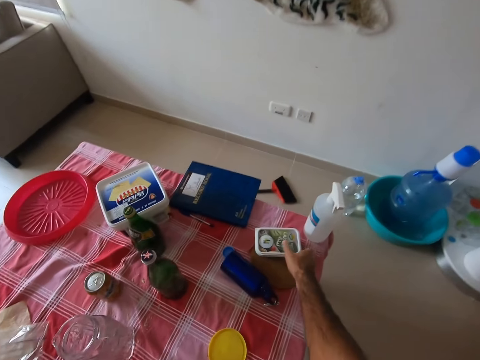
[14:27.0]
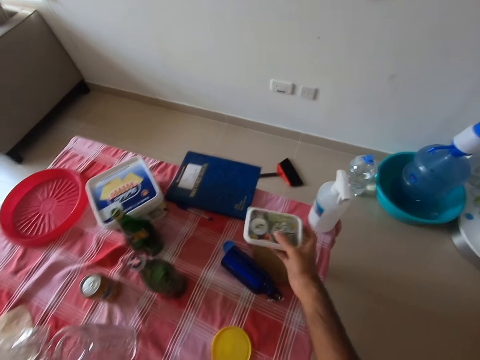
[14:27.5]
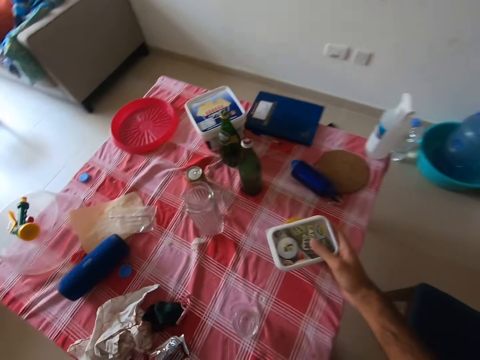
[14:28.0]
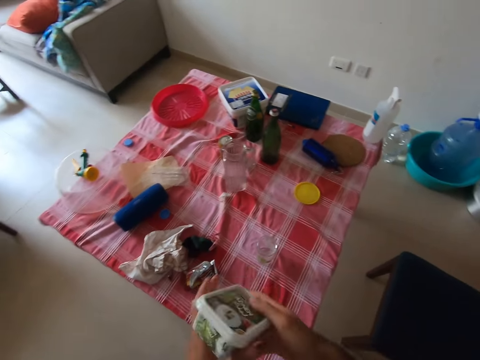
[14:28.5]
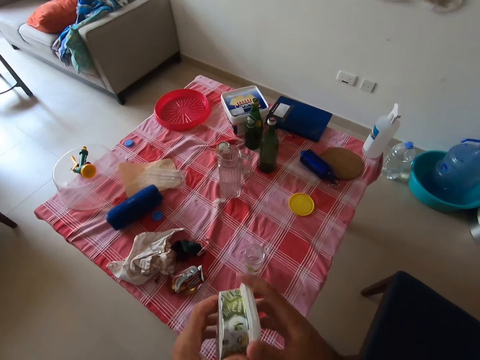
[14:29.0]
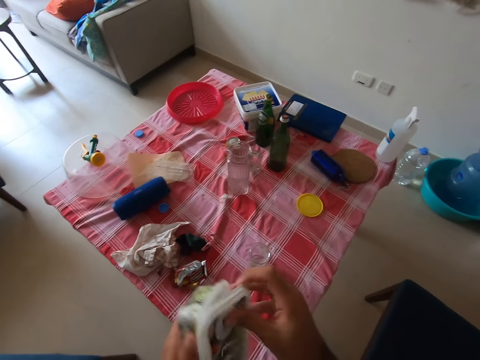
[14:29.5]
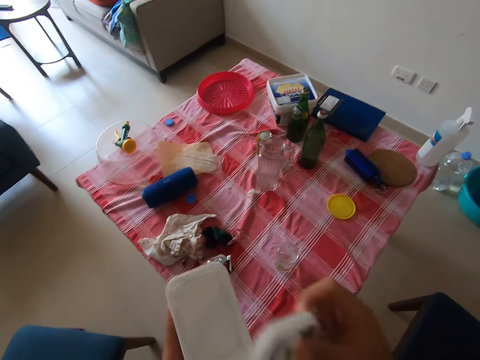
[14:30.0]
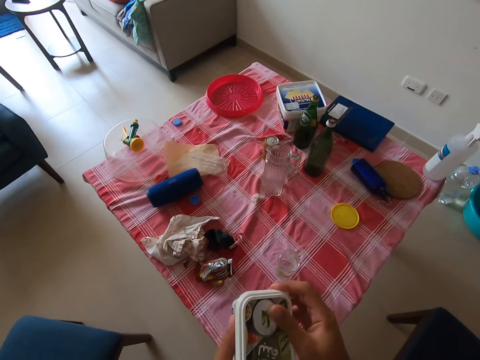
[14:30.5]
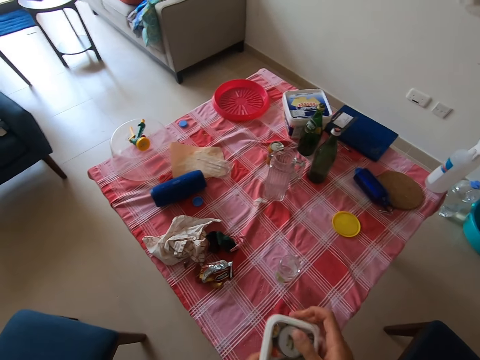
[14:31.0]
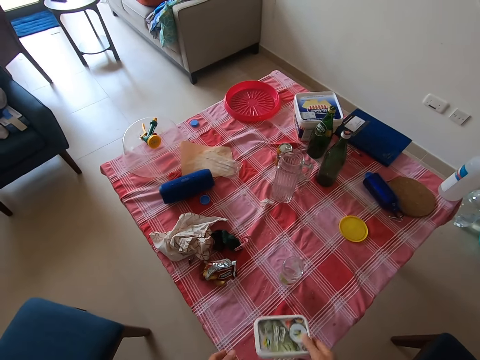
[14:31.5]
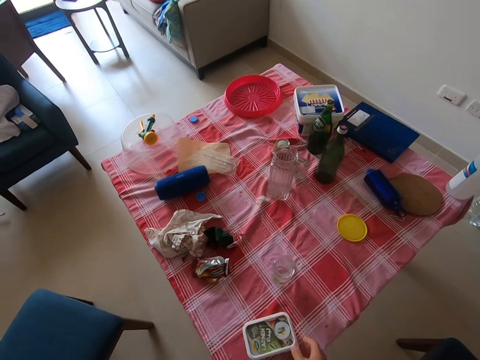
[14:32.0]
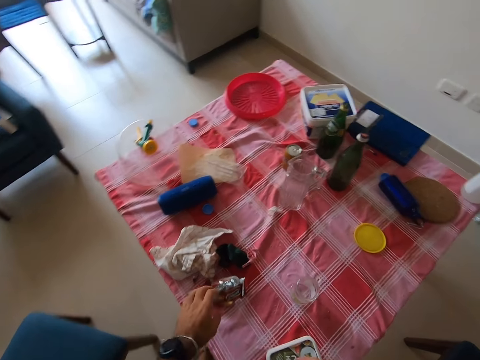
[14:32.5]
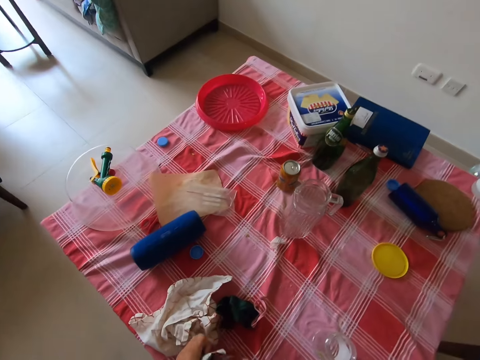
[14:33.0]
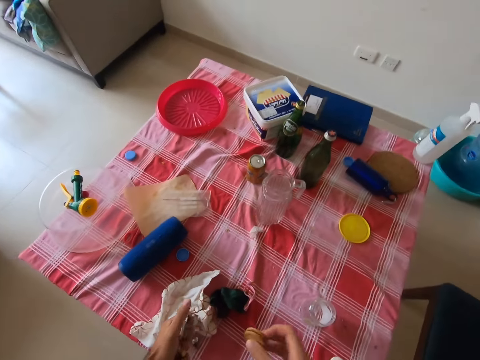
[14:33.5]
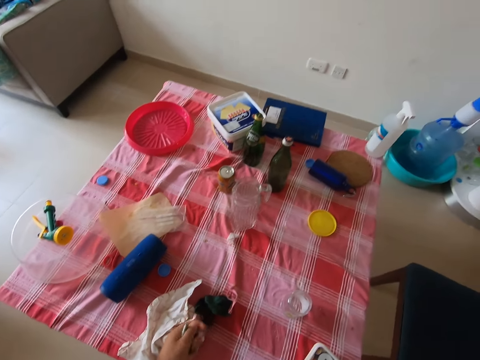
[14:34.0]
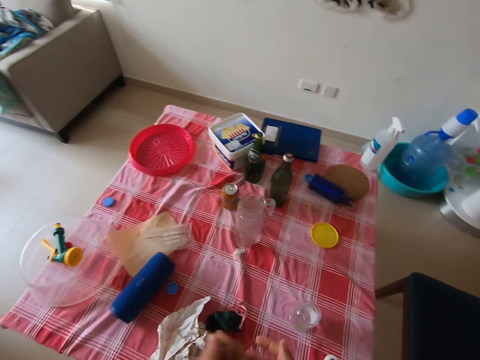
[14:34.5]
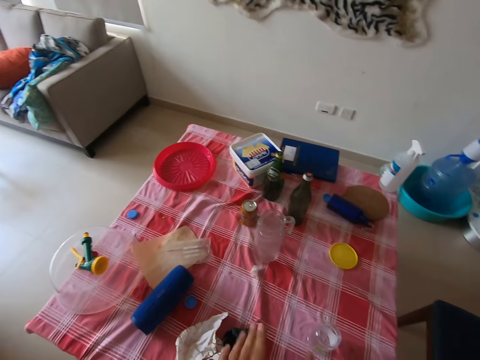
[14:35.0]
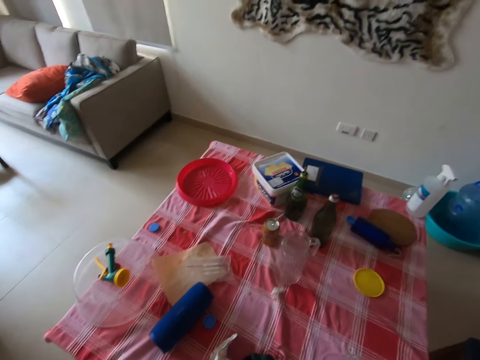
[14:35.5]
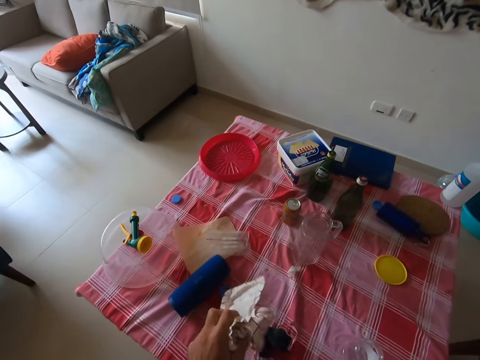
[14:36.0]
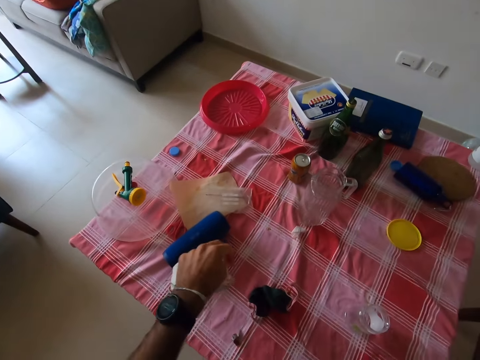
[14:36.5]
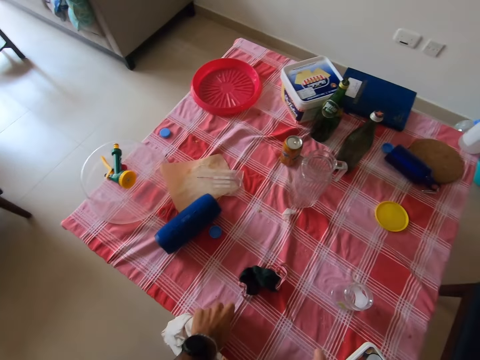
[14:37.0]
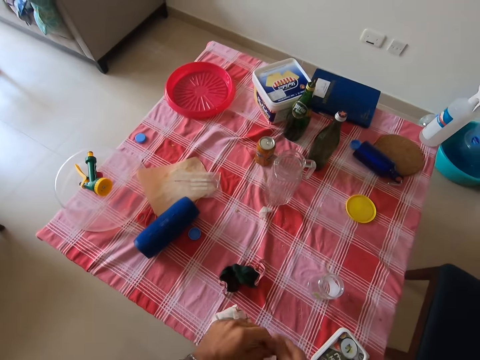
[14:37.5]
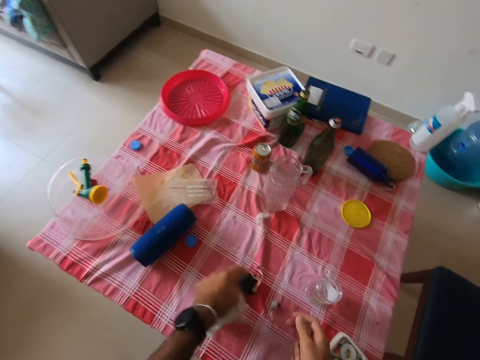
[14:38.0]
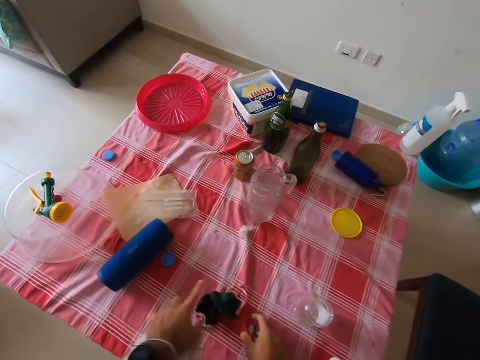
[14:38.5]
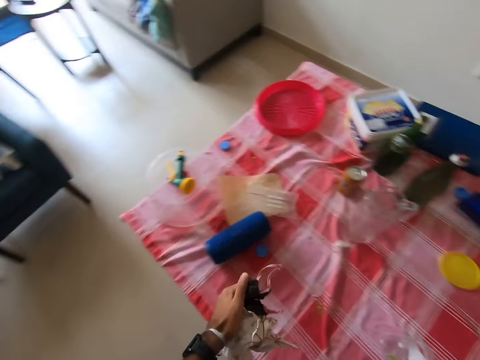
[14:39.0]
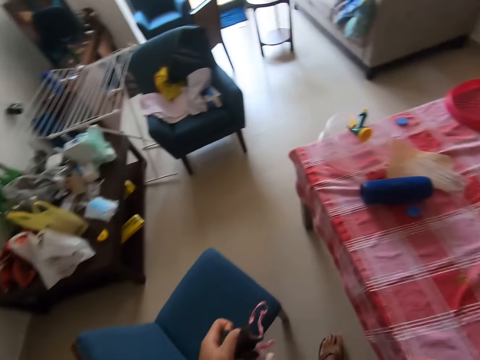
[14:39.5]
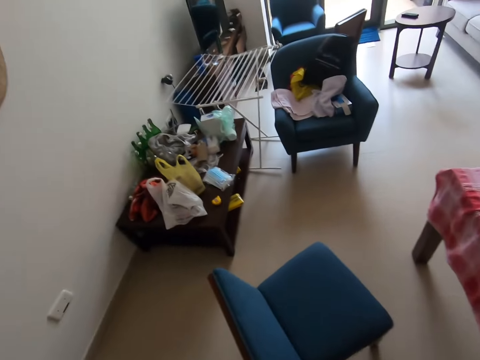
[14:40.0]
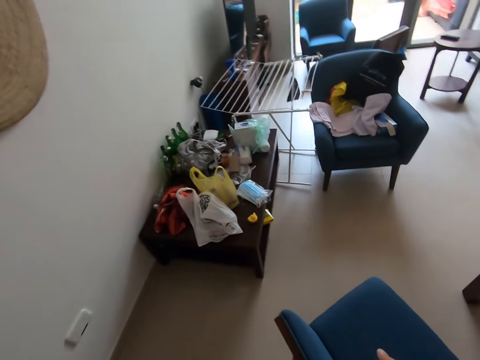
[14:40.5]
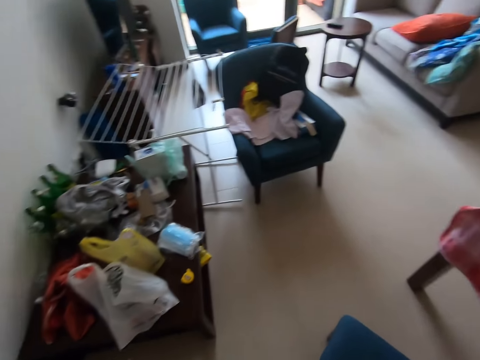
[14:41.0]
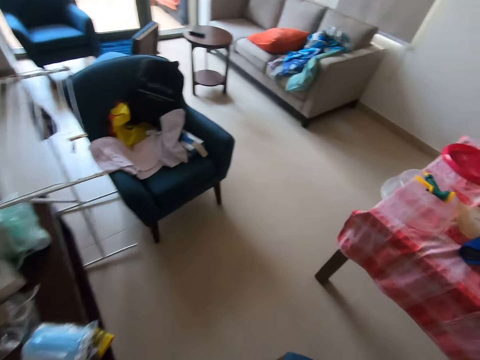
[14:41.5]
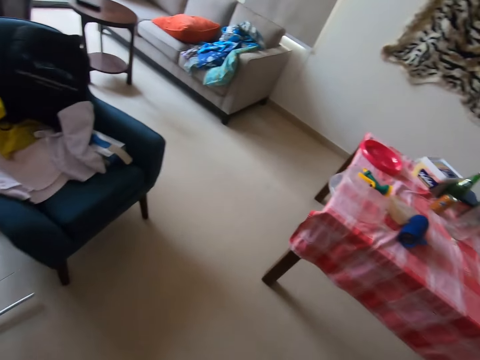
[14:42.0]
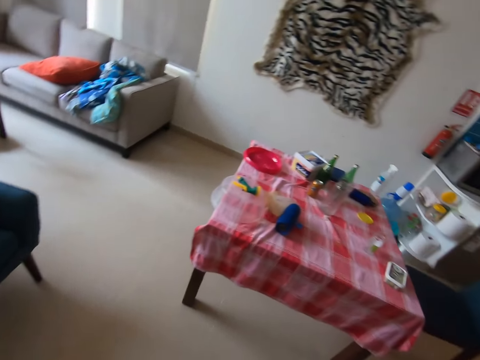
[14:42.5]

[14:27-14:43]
The camera wearer picks a dish from the table. They shake the dish. They open the dish. They close the dish. They place the dish on the table. They pick up a packet of biscuits and squeeze the packet of biscuits. They pick a piece of paper from the table and squeeze the piece of paper. They pick trash on the table. They pick a mask from the table and pick a coin from the table. They walk on the floor.

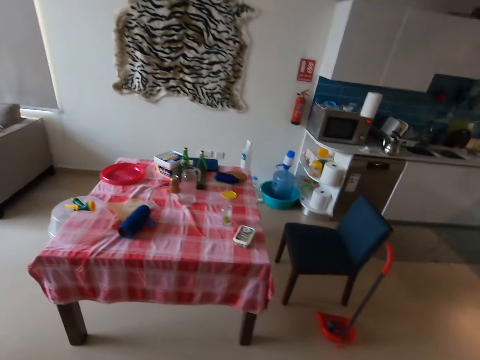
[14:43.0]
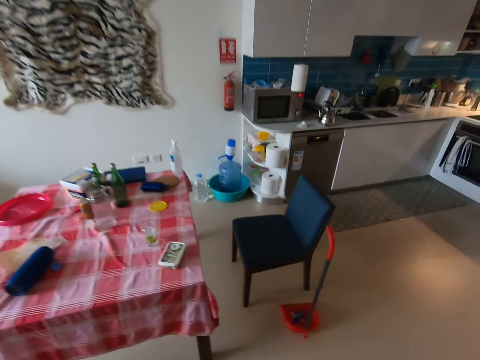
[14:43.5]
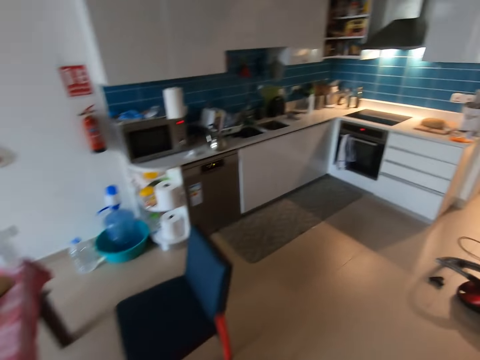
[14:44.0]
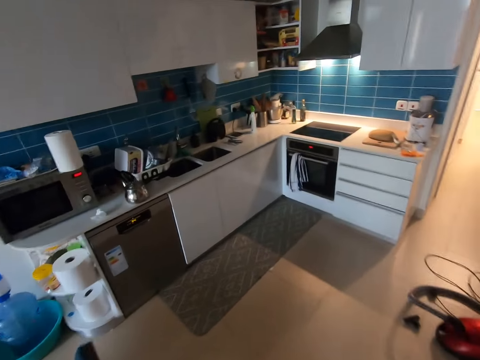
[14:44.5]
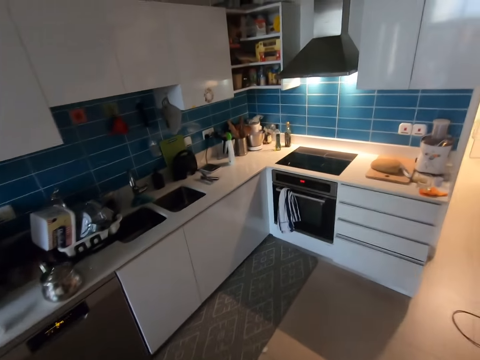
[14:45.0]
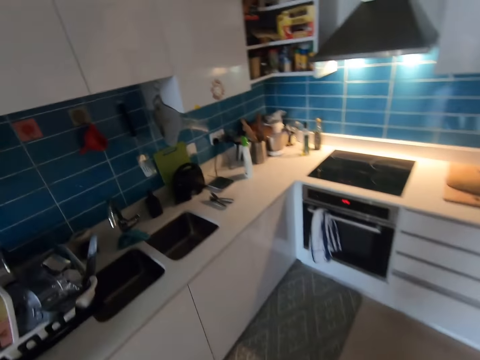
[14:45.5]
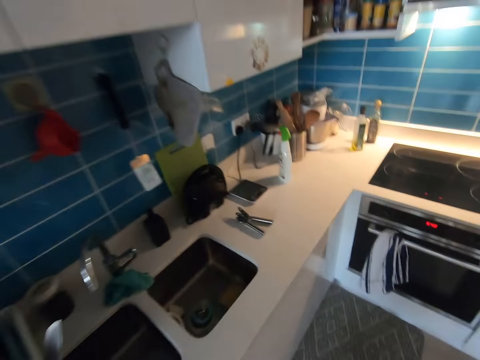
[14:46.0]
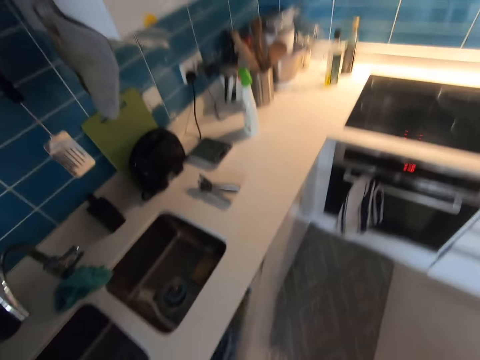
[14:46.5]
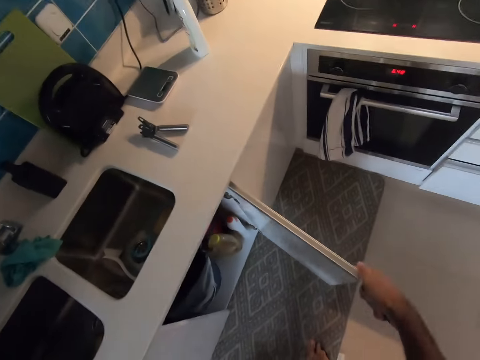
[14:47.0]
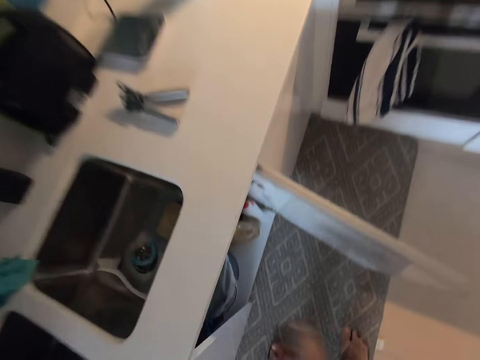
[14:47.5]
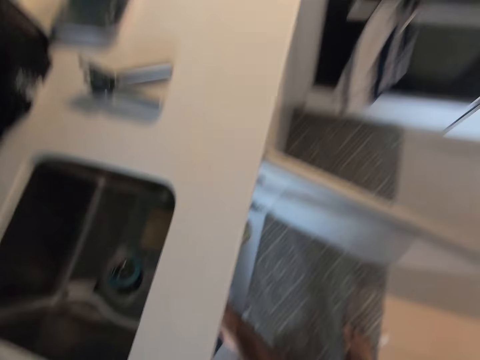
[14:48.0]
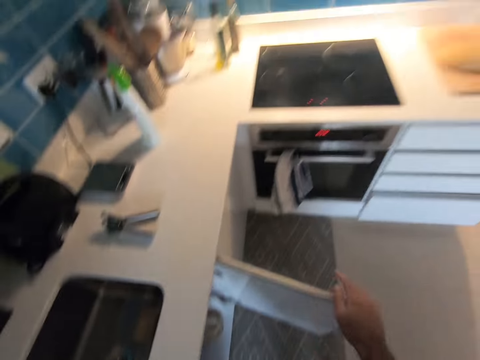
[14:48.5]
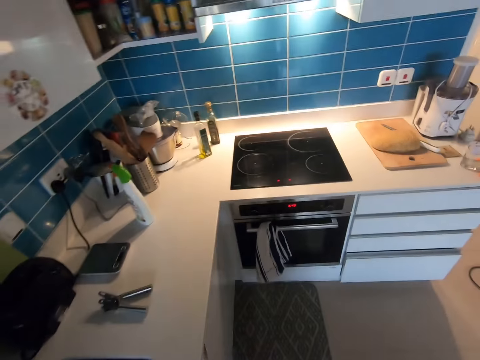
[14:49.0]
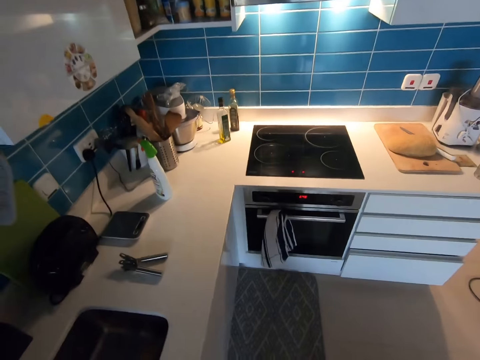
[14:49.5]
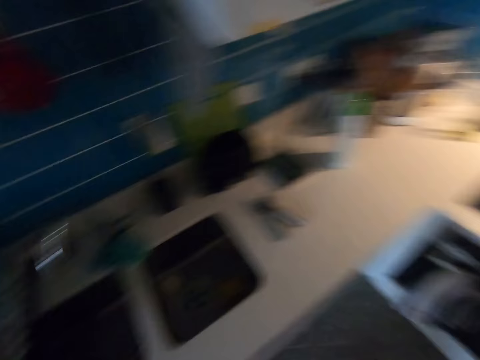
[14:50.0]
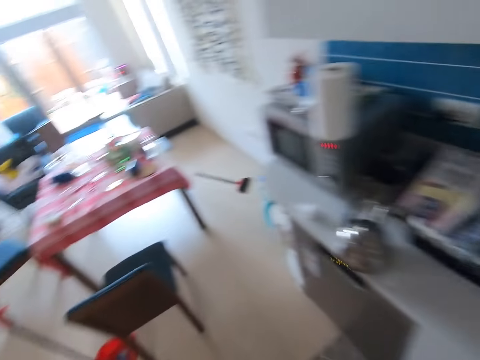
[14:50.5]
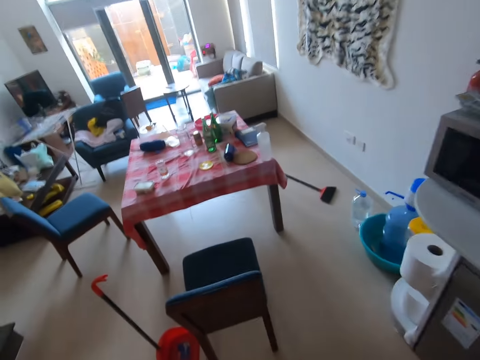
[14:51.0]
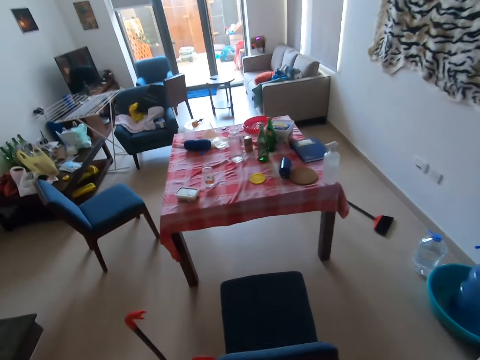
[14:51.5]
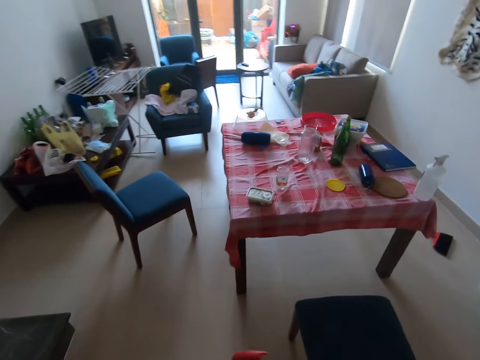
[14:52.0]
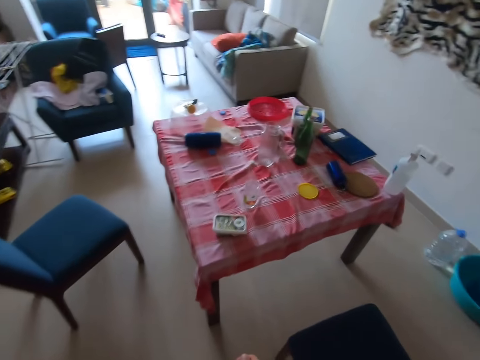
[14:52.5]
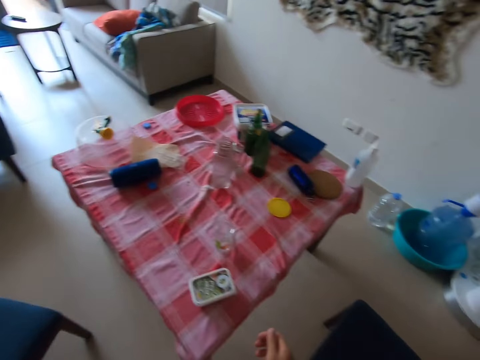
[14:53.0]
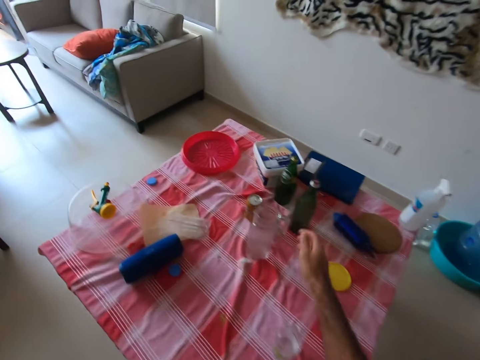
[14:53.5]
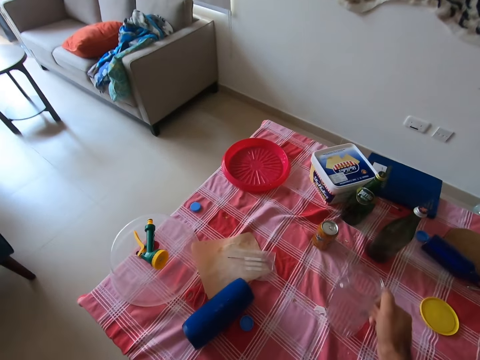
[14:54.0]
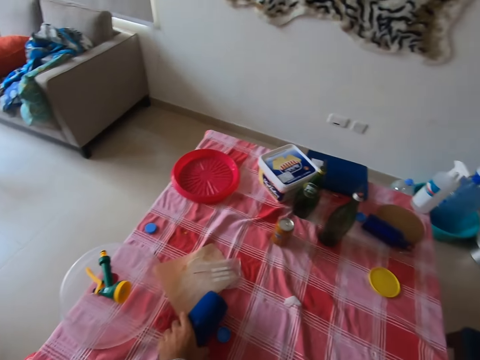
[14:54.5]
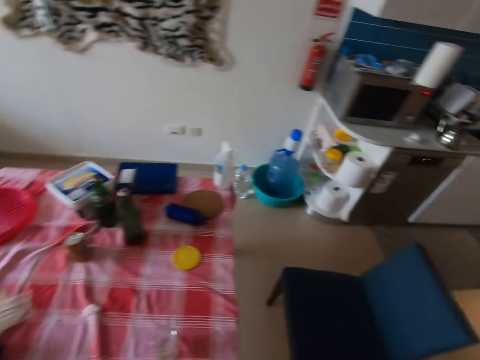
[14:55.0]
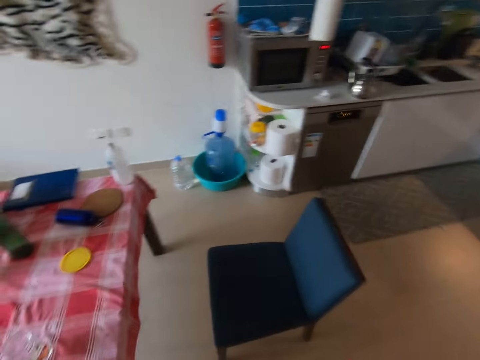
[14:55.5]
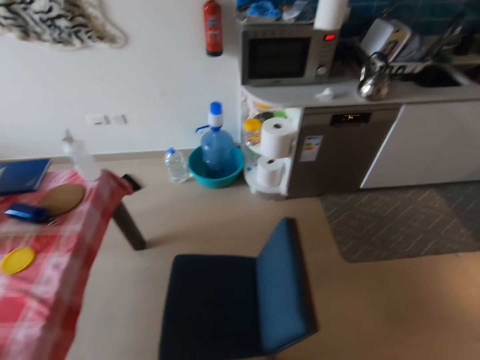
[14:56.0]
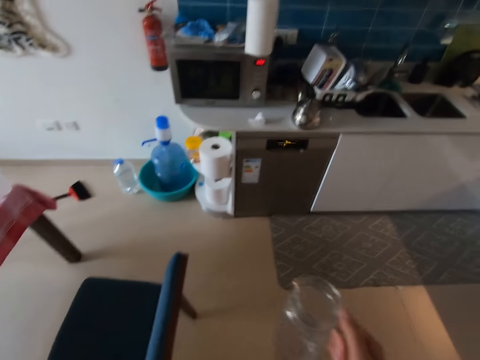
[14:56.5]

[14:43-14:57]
The camera wearer walks to the kitchen. They open a cabinet door. They throw trash in the trash bin. They close the cabinet door. They turn around. They walk to the table. They pick a glass jug on the table. They pick a blue box.
